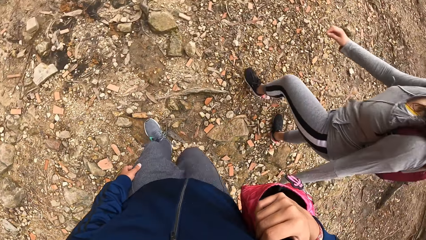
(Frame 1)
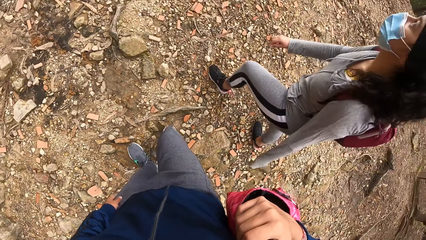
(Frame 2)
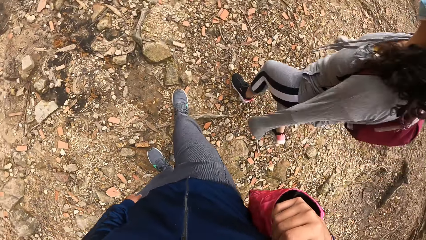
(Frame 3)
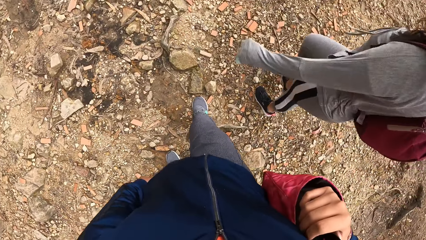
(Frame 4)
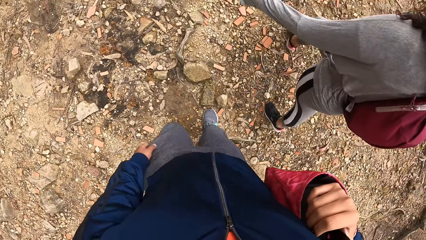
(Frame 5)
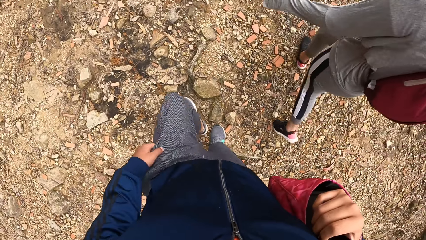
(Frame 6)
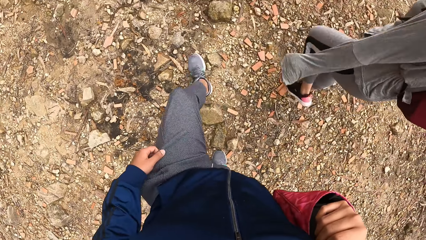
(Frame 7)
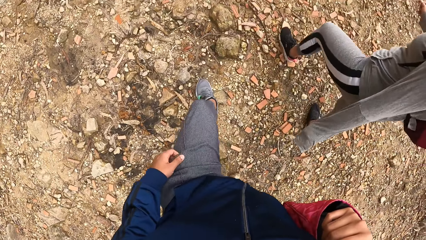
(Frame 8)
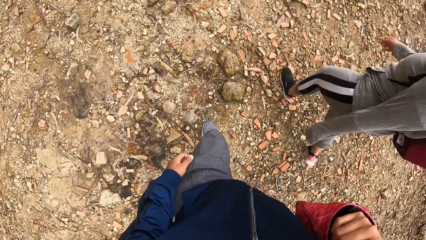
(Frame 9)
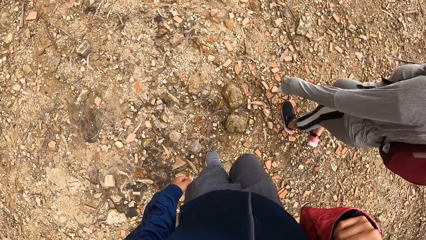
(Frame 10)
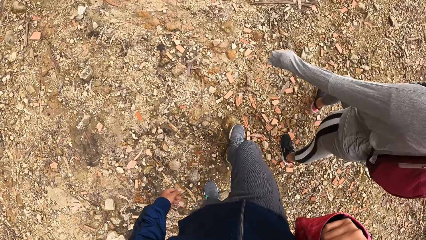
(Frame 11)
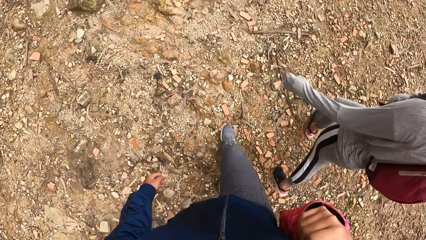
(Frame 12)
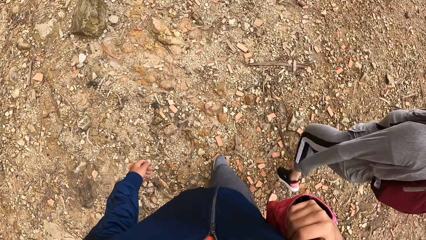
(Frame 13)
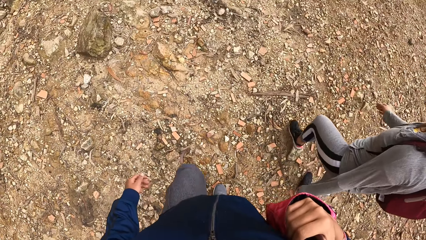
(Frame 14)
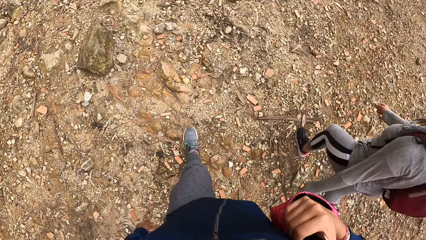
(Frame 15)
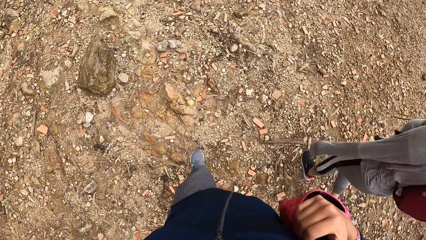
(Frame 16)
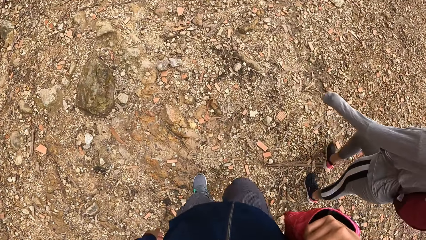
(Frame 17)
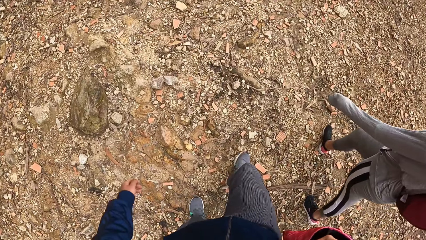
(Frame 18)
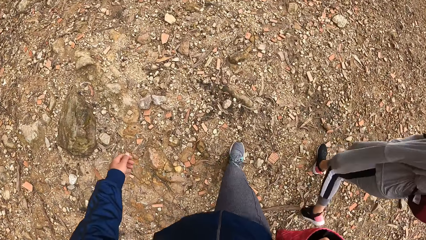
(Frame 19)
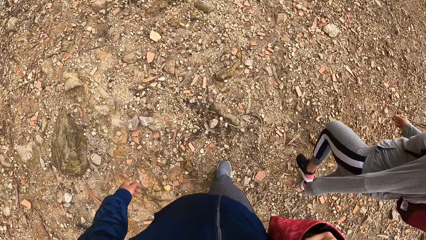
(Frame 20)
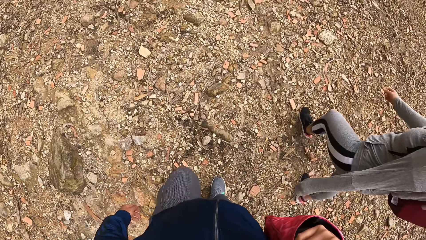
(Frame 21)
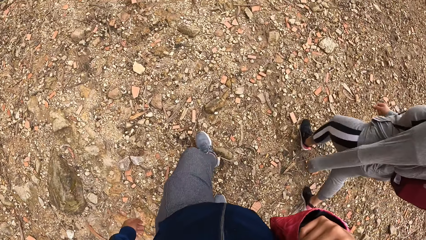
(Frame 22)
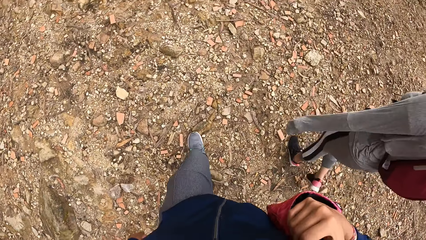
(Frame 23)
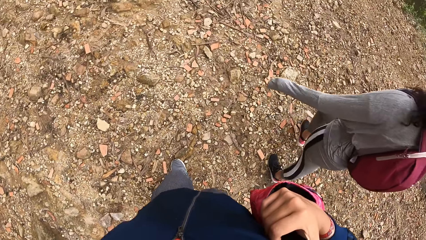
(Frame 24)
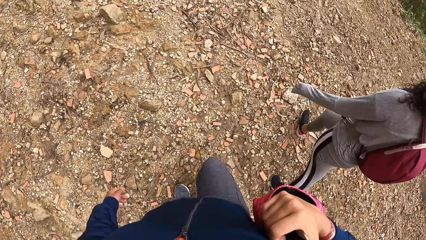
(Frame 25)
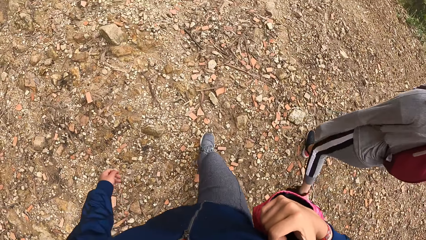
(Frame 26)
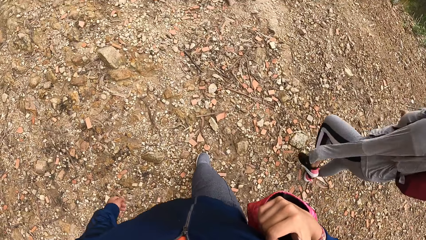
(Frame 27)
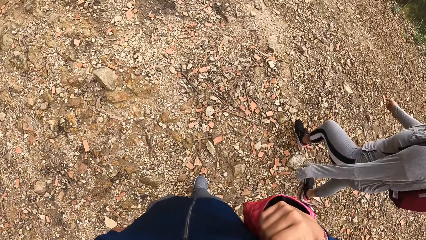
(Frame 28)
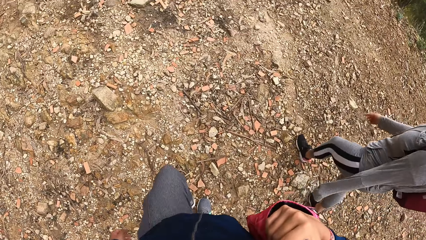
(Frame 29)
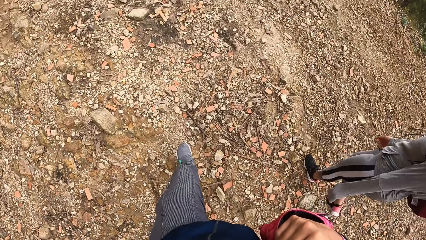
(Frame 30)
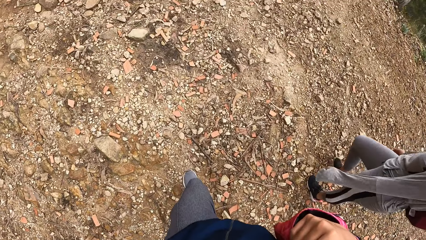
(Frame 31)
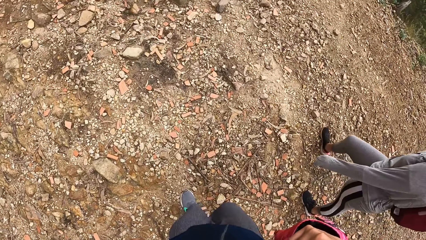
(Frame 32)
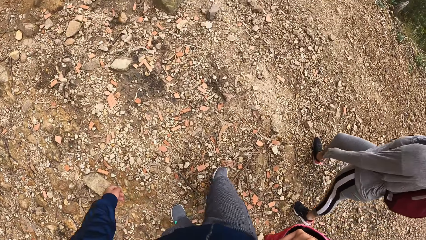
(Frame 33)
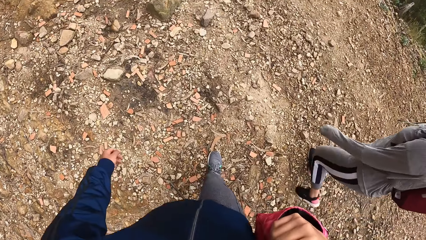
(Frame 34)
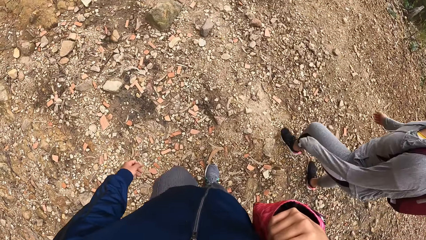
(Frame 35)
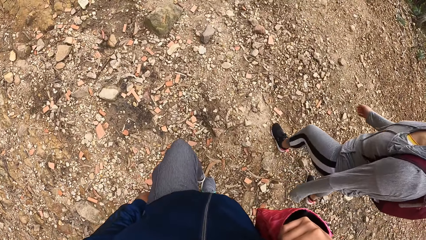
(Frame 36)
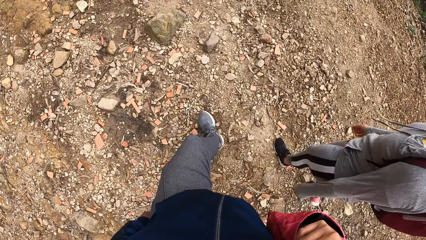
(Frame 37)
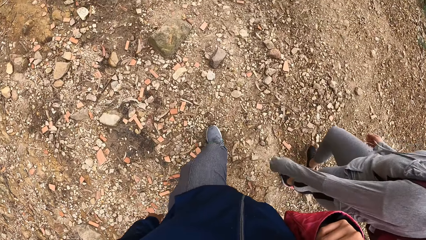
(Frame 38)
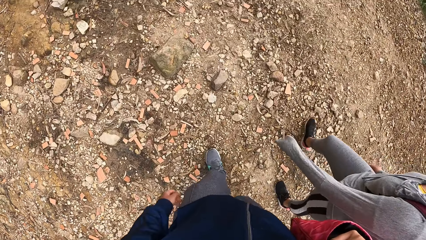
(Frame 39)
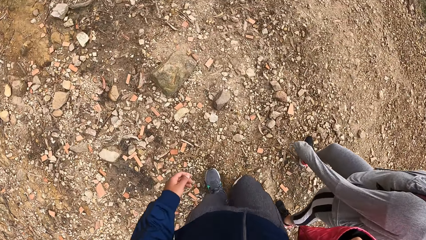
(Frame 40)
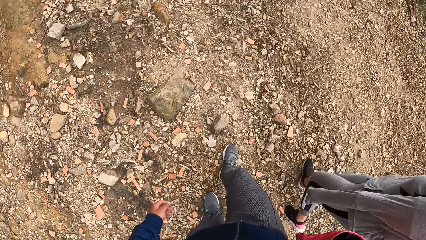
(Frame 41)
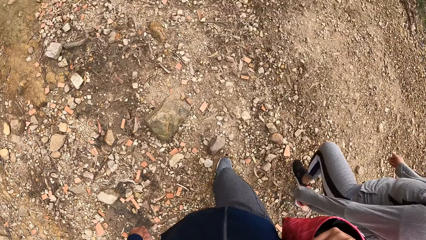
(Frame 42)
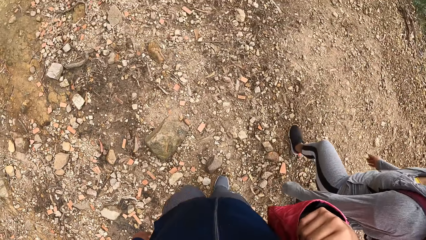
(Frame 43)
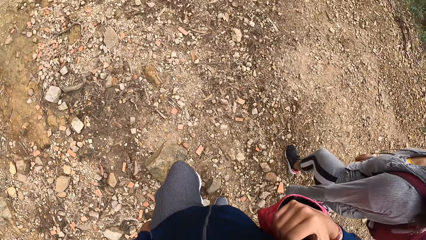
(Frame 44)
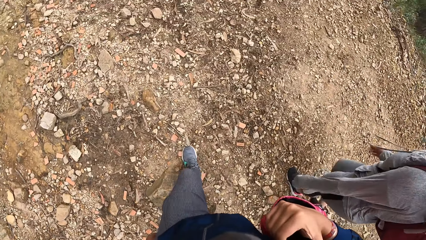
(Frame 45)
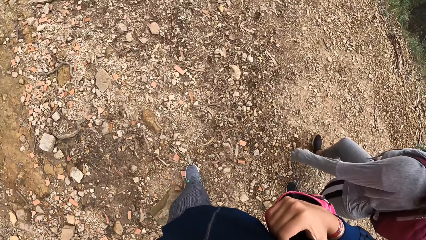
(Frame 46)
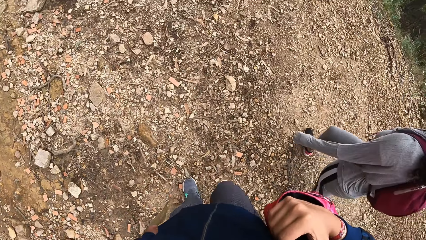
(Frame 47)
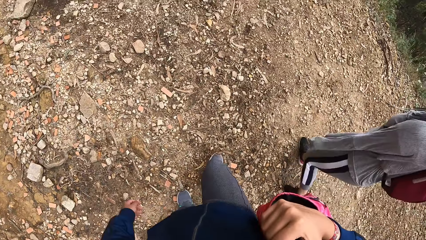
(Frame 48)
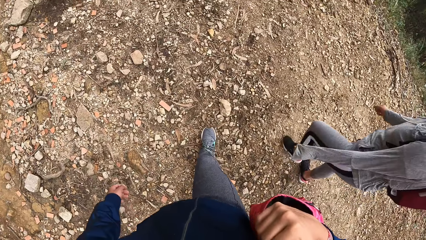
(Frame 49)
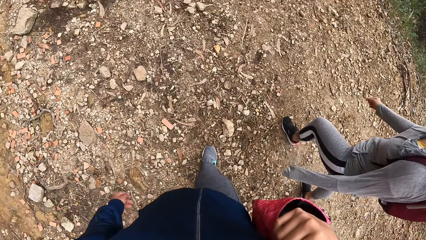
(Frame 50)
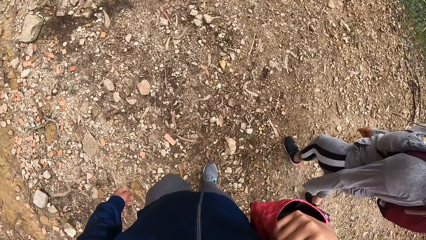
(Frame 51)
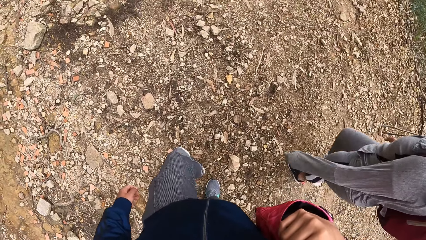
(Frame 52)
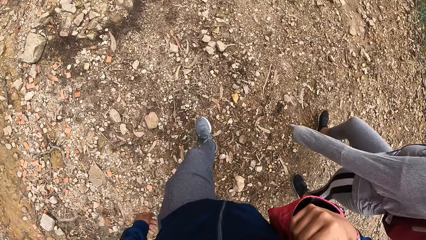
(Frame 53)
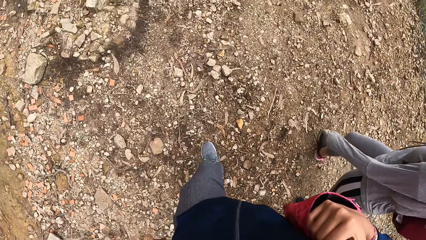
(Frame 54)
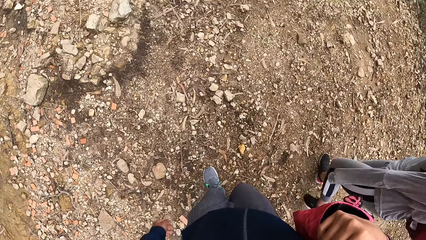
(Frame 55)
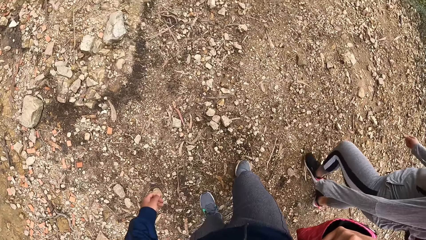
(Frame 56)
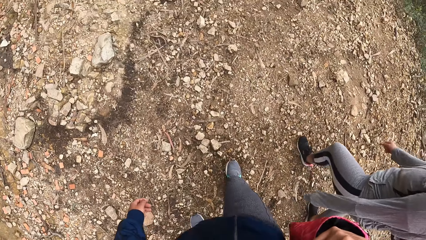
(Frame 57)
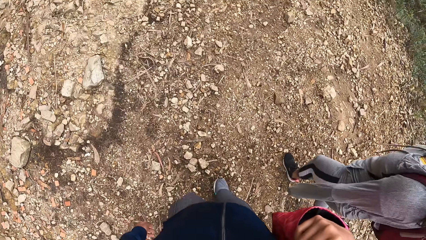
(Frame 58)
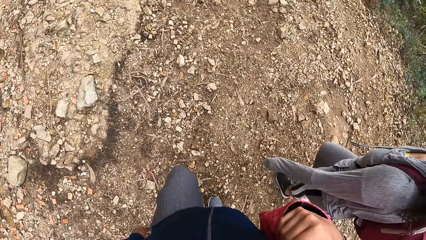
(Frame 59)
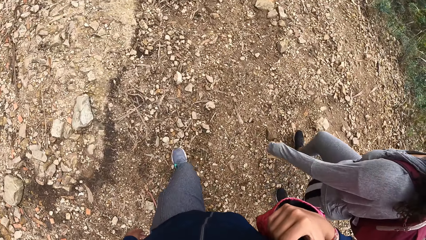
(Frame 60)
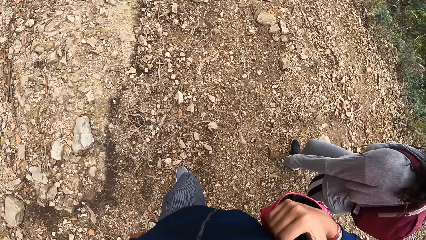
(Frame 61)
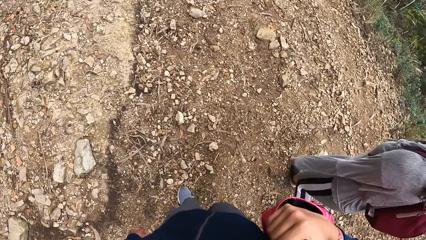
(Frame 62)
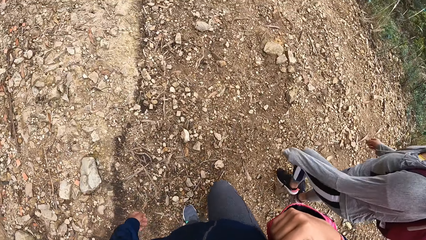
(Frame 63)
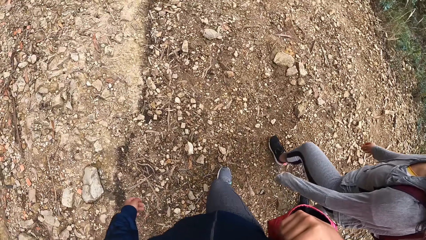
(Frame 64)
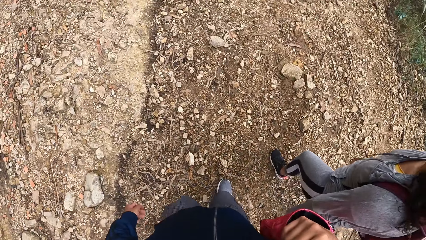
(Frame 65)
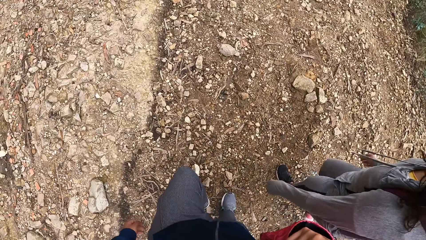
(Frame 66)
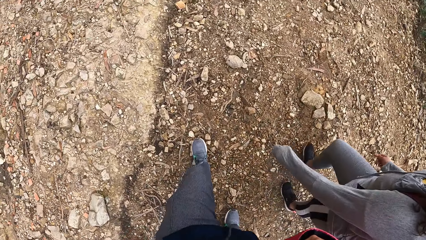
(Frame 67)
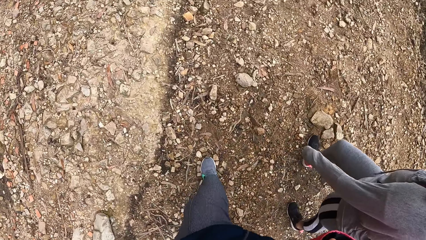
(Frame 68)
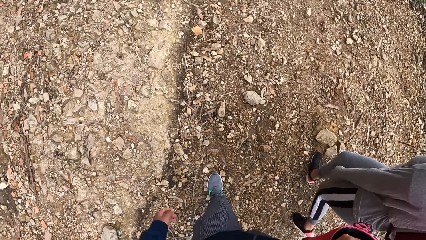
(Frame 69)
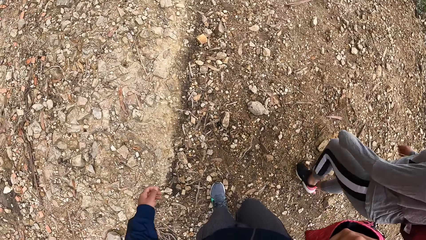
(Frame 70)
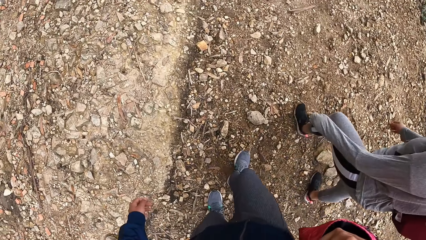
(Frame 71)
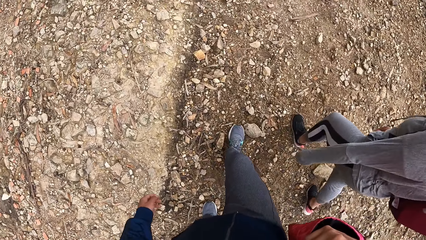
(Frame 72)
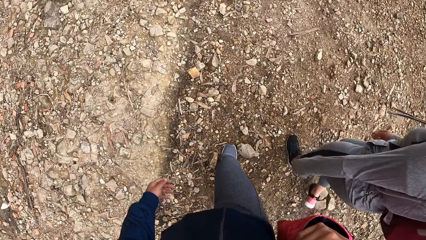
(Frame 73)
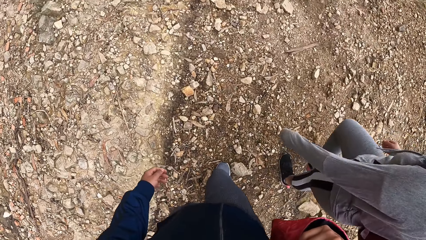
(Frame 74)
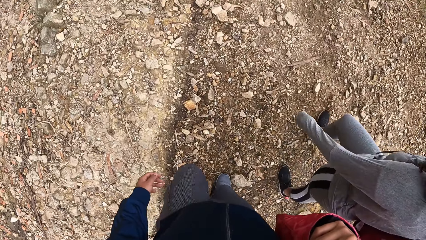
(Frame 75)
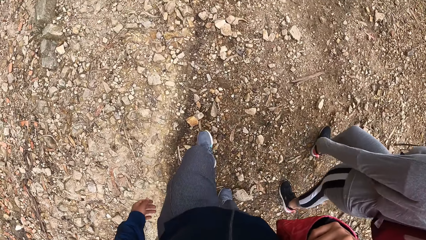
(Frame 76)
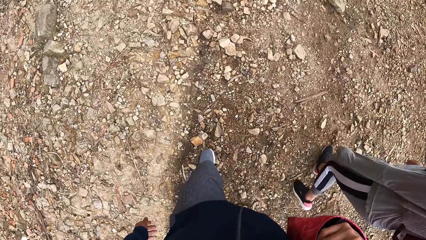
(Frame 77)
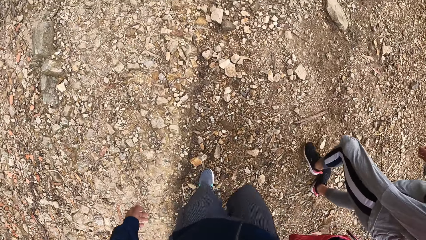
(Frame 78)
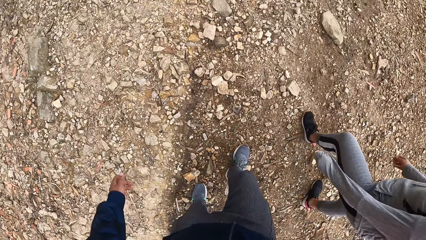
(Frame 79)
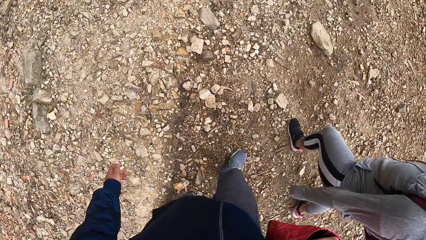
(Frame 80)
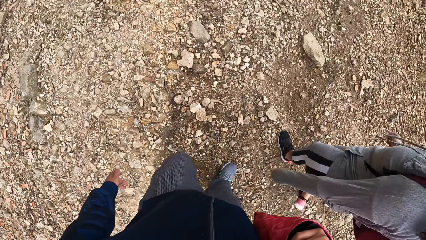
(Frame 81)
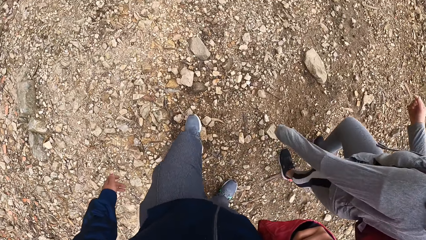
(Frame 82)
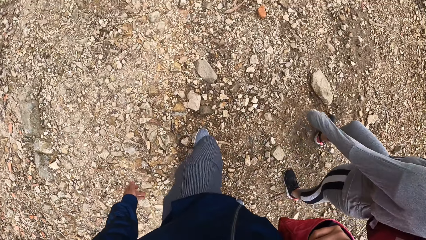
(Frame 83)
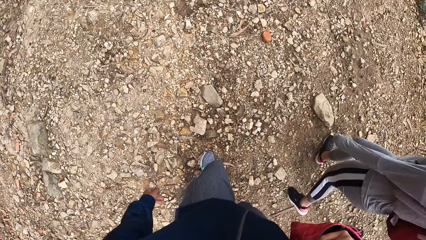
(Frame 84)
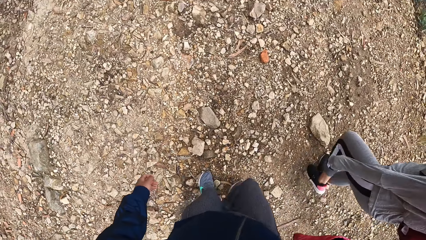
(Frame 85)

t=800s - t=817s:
A woman swings hands.
